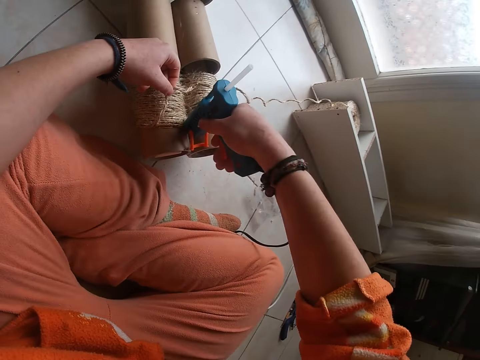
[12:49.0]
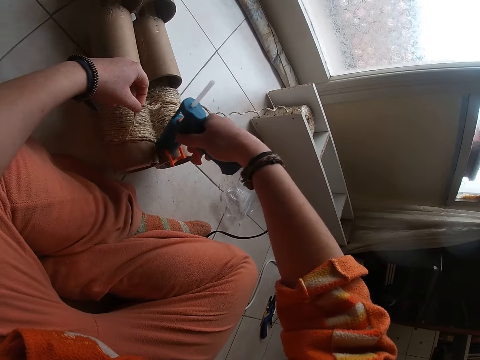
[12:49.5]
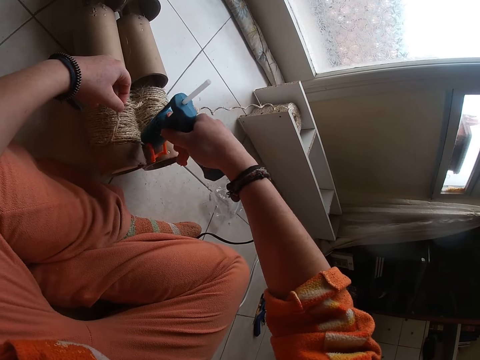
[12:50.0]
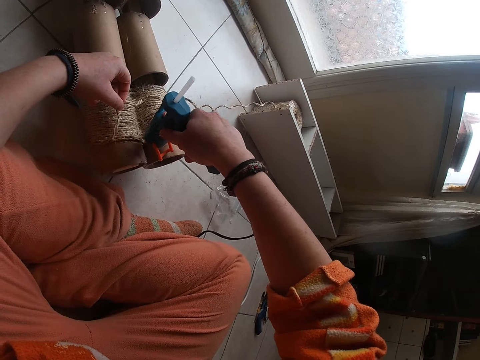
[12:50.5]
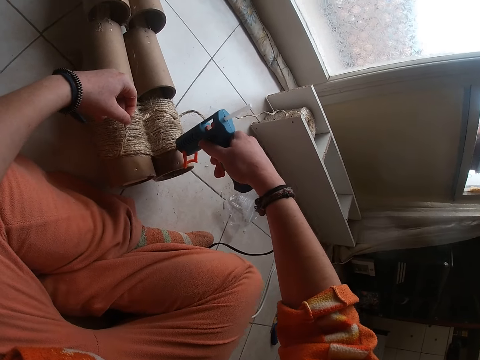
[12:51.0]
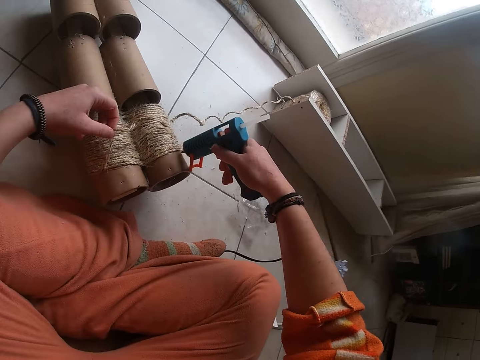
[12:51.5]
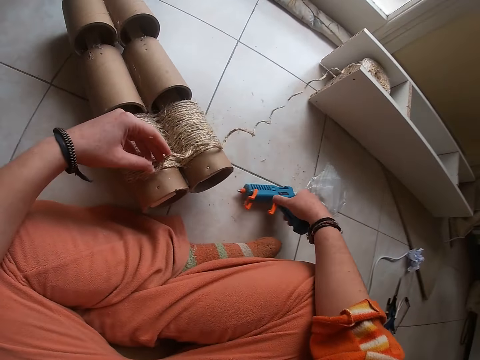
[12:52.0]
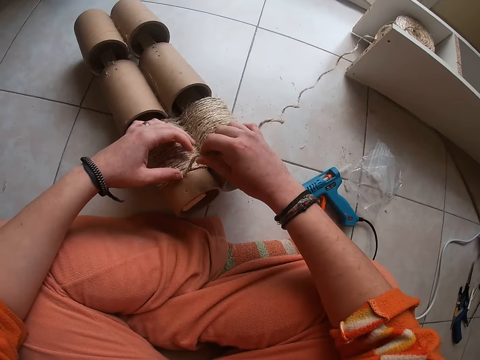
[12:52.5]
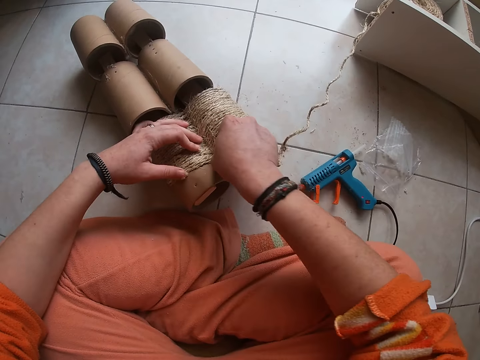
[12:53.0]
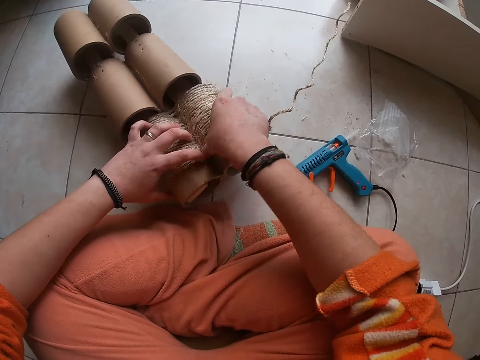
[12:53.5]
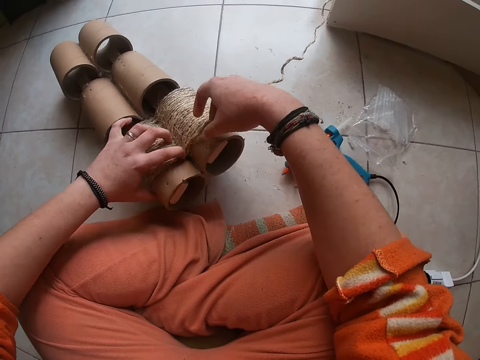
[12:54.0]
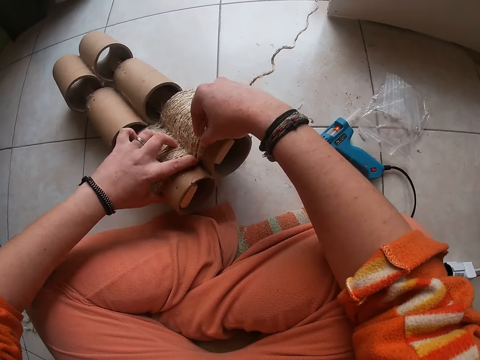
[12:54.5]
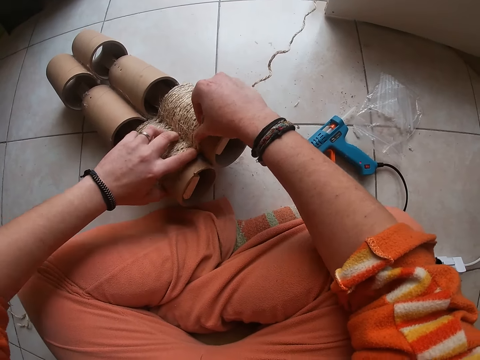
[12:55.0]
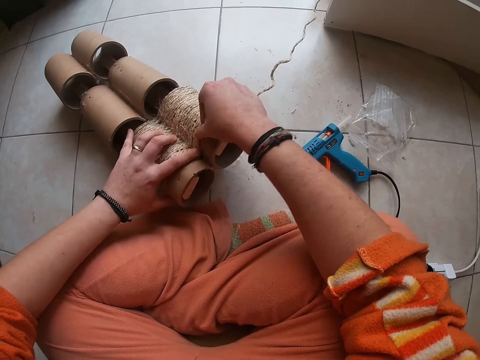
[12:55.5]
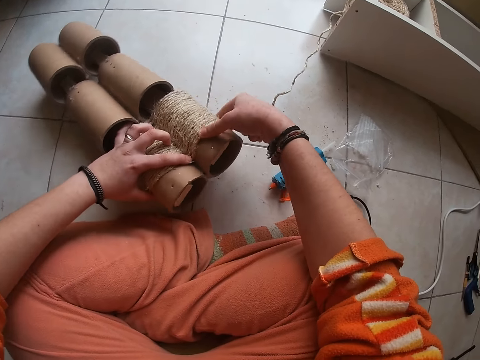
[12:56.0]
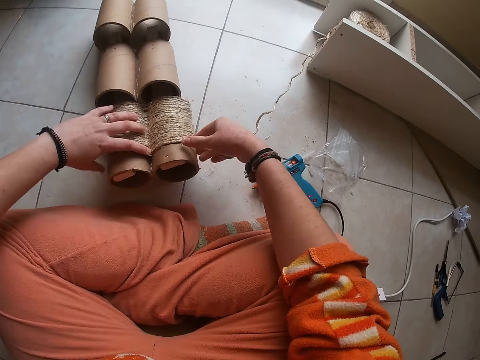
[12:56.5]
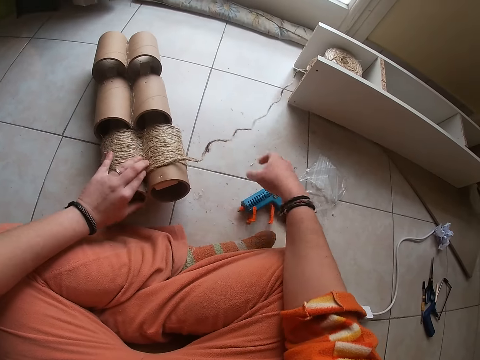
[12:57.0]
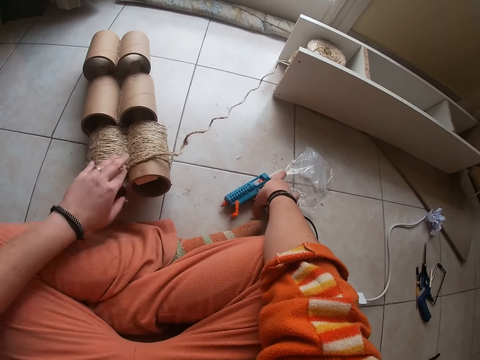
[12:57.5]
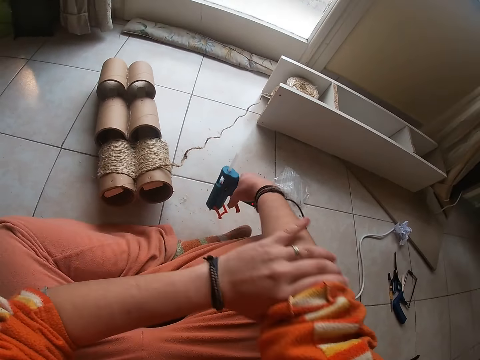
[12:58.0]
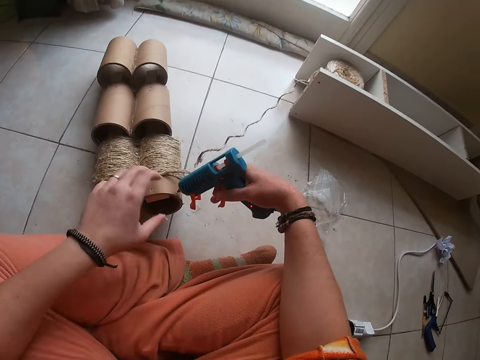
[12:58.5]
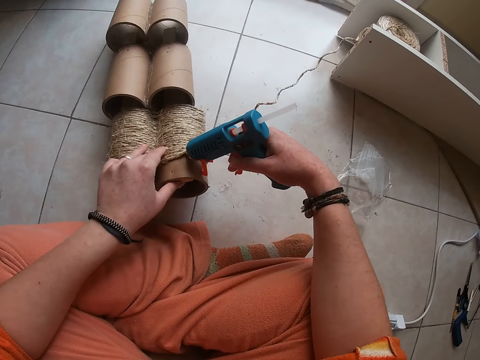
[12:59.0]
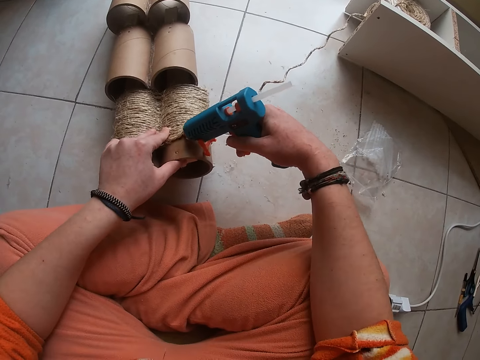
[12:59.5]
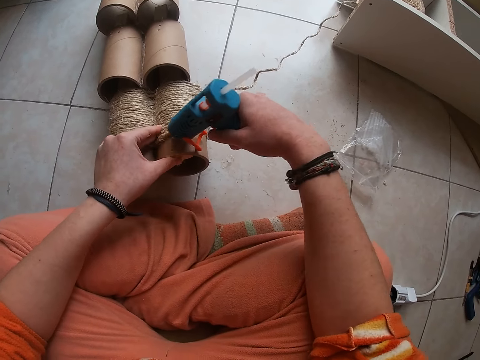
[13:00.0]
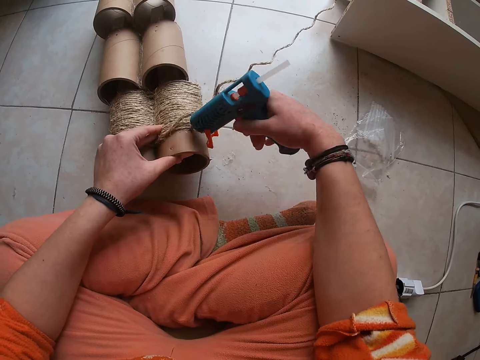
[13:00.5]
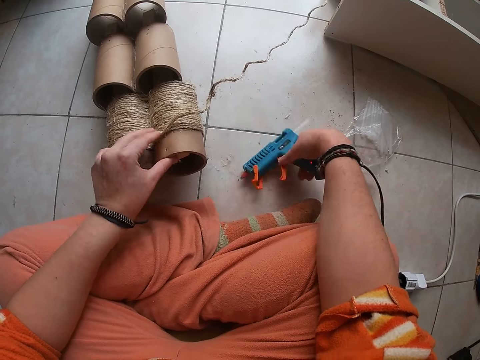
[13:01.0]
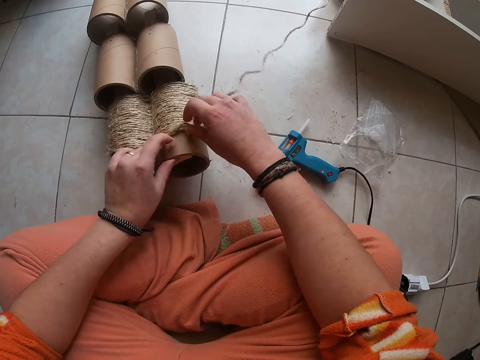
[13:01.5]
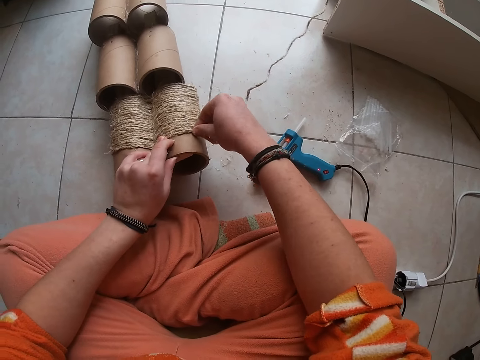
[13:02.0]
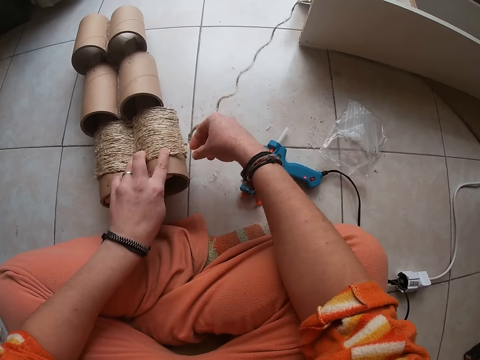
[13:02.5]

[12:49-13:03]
The camera wearer drops the glue gun or wrench on the floor with her right hand. She presses down the sisal rope on the cardboard craft tube with both her hands. She sticks the sisal rope on the box. She picks up the wrench, pulls the sleeve, and puts glue on the box. She puts the wrench down. She sticks the sisal rope on the box.
